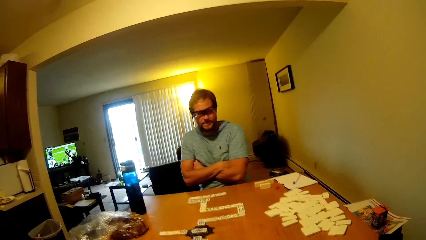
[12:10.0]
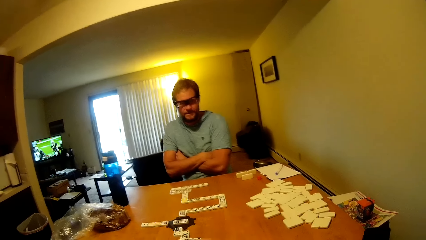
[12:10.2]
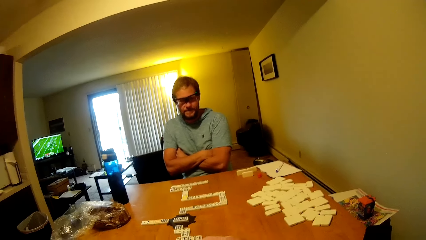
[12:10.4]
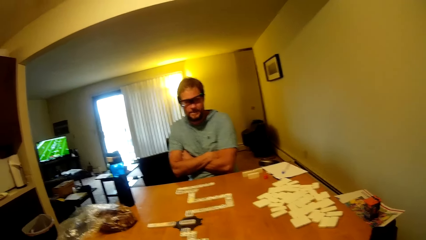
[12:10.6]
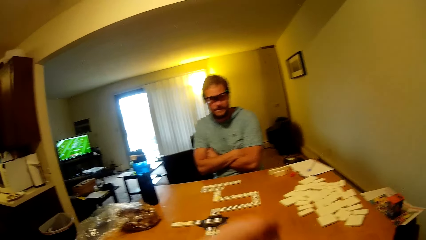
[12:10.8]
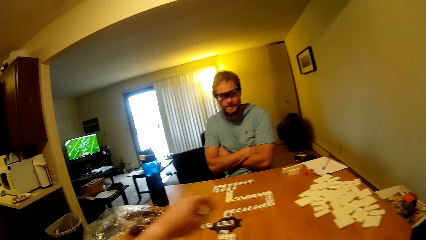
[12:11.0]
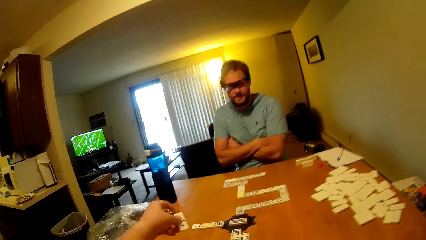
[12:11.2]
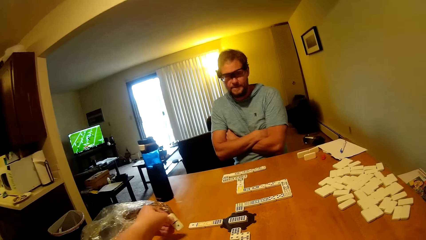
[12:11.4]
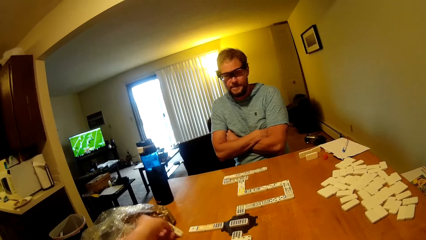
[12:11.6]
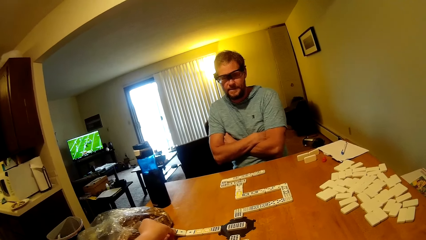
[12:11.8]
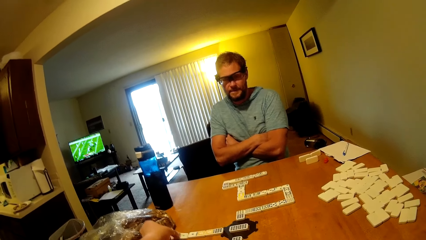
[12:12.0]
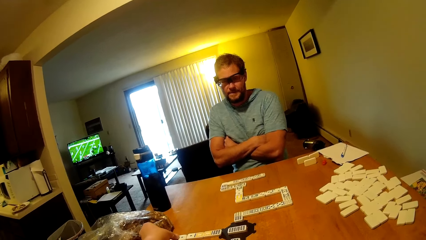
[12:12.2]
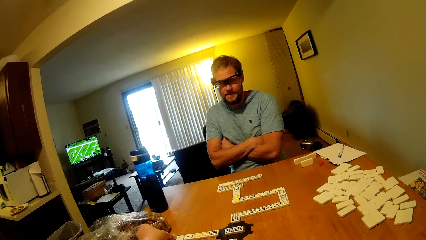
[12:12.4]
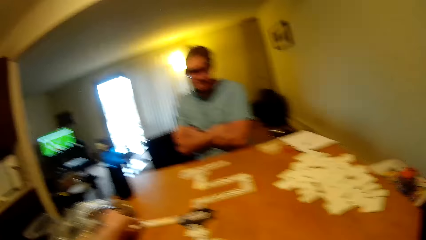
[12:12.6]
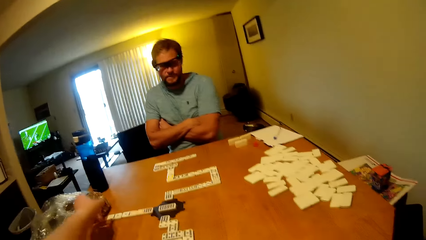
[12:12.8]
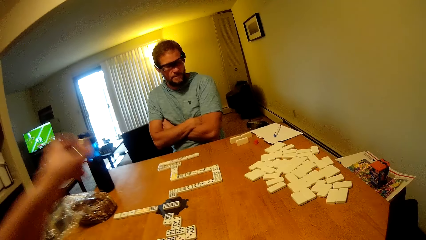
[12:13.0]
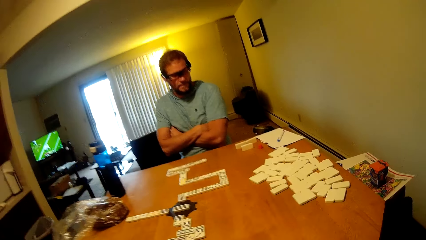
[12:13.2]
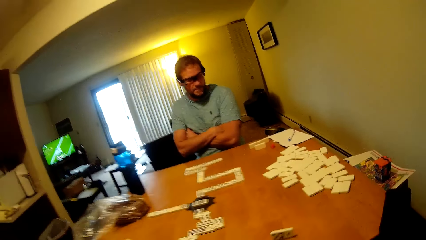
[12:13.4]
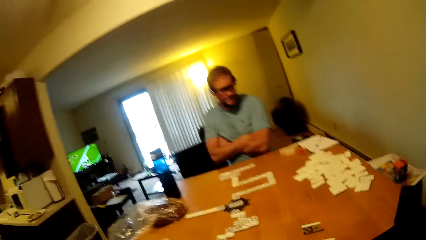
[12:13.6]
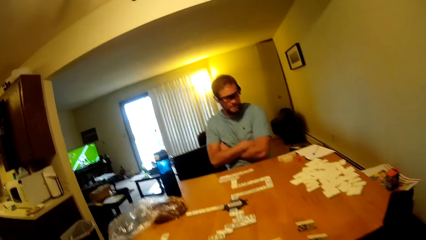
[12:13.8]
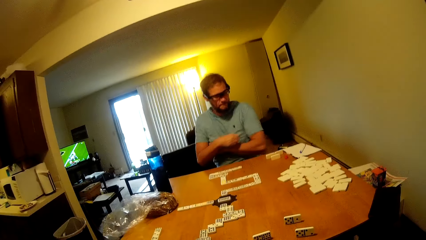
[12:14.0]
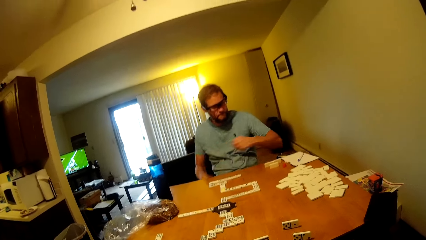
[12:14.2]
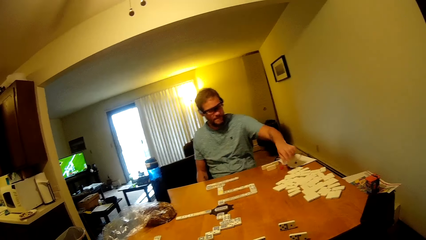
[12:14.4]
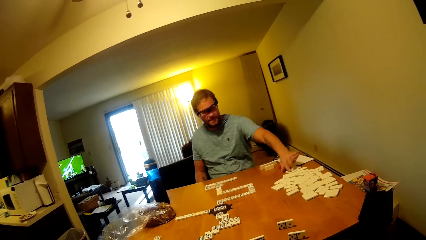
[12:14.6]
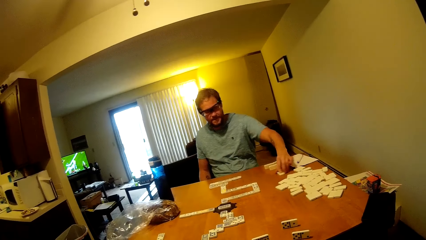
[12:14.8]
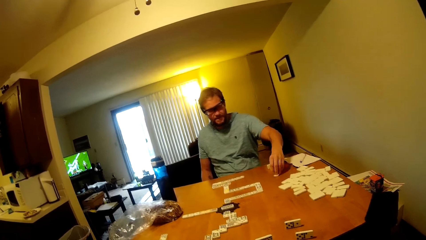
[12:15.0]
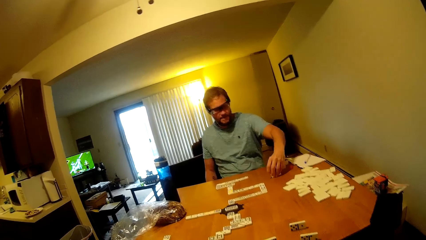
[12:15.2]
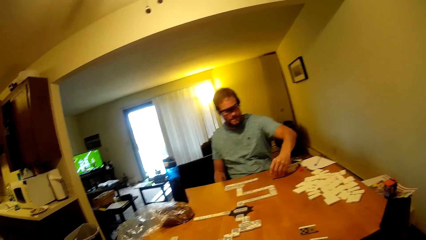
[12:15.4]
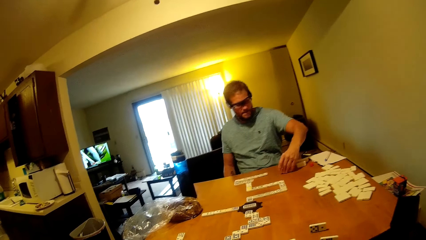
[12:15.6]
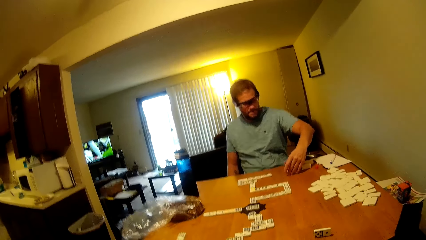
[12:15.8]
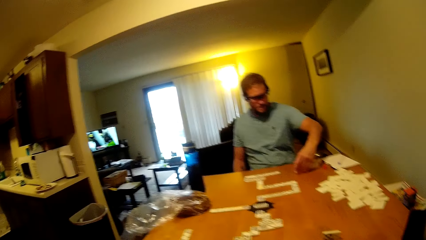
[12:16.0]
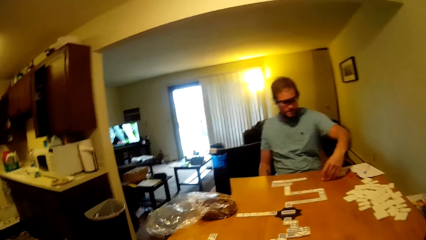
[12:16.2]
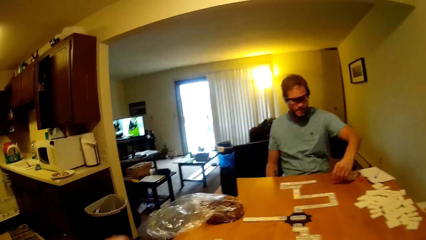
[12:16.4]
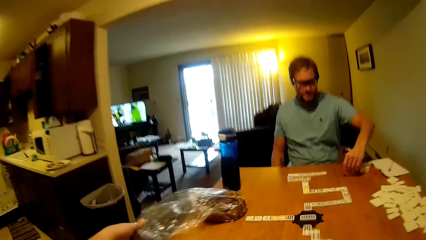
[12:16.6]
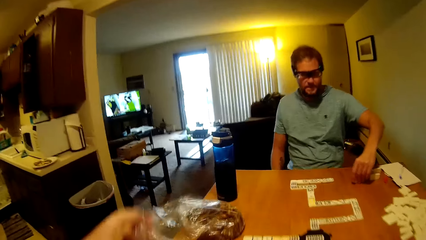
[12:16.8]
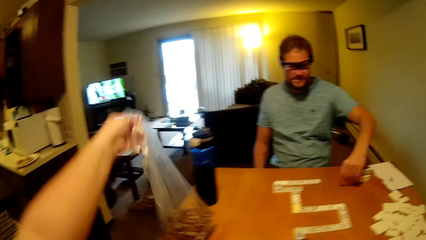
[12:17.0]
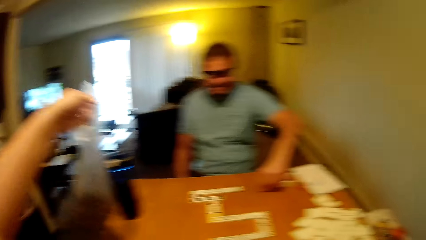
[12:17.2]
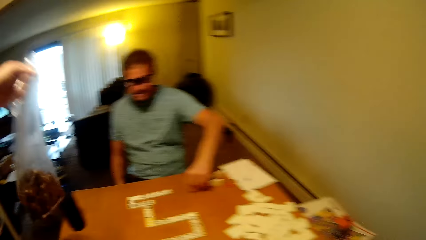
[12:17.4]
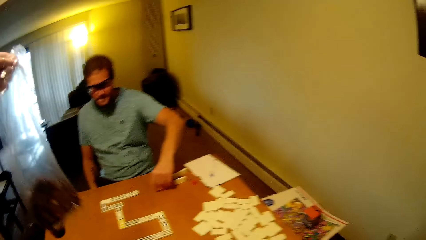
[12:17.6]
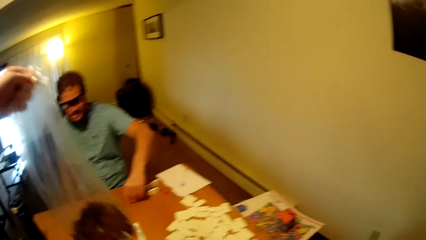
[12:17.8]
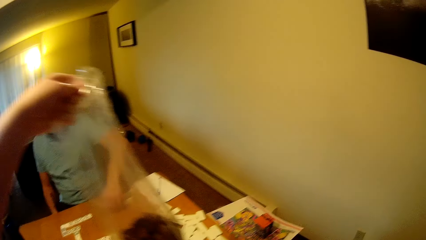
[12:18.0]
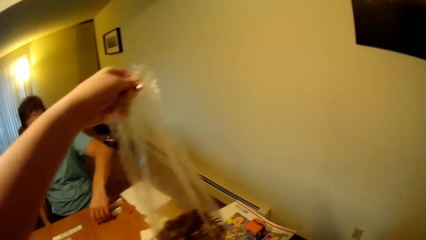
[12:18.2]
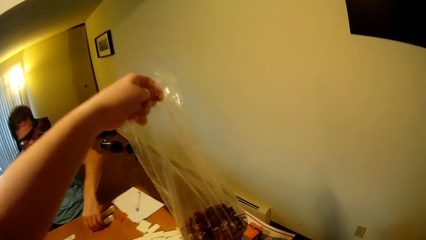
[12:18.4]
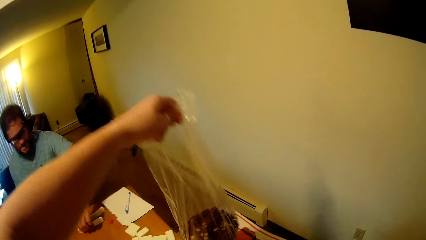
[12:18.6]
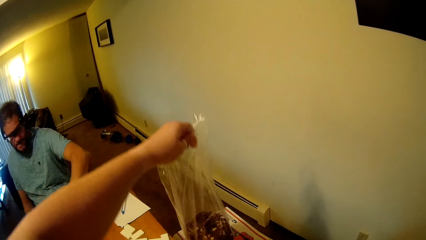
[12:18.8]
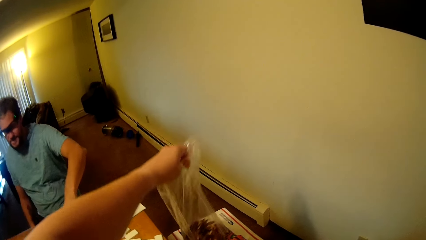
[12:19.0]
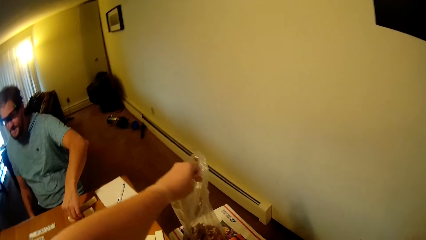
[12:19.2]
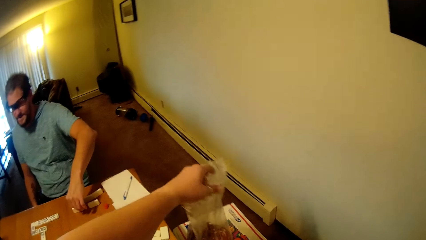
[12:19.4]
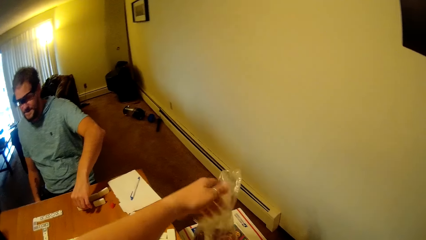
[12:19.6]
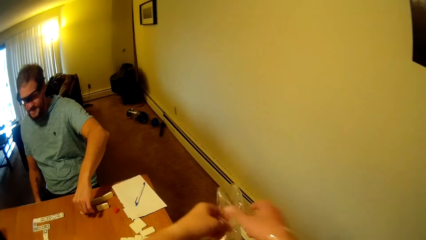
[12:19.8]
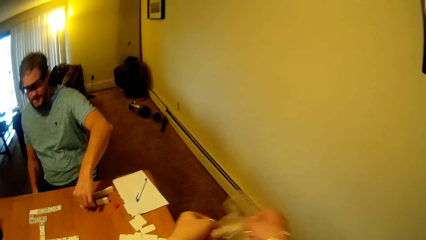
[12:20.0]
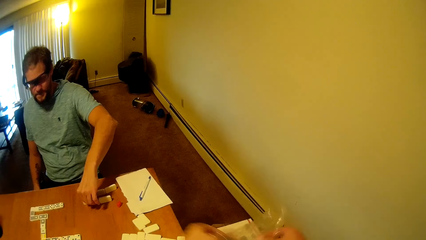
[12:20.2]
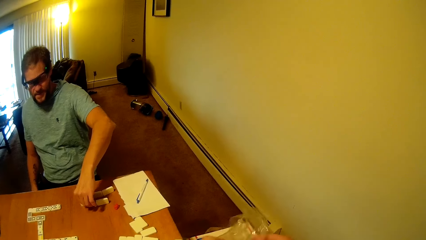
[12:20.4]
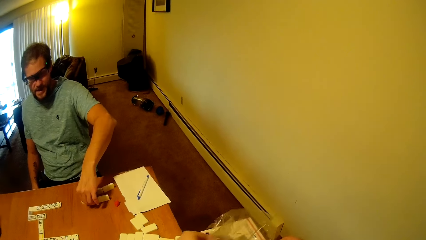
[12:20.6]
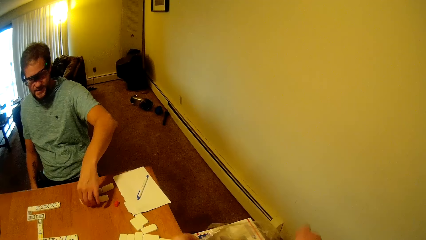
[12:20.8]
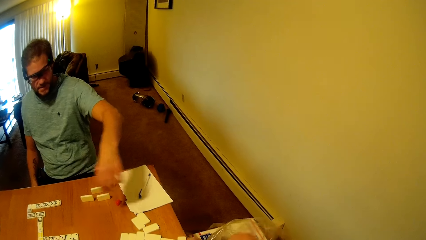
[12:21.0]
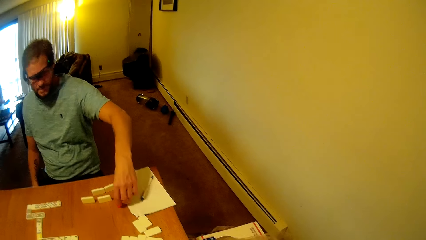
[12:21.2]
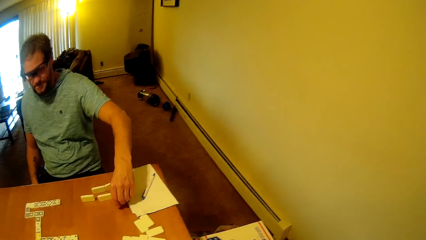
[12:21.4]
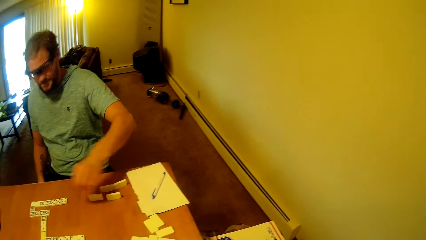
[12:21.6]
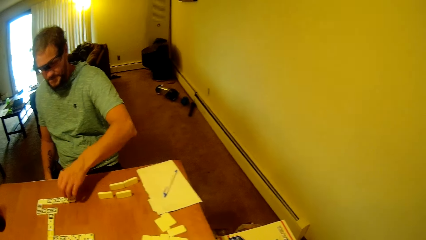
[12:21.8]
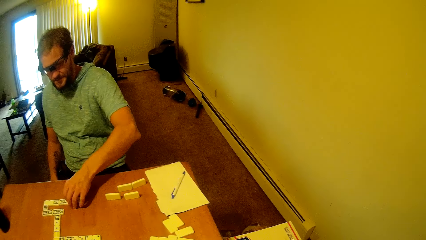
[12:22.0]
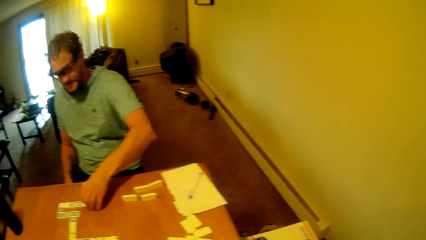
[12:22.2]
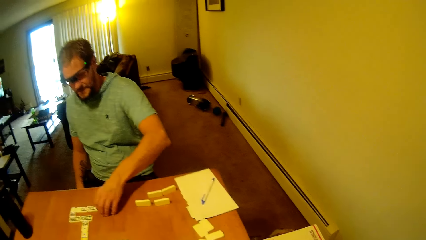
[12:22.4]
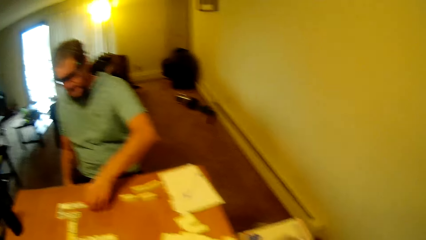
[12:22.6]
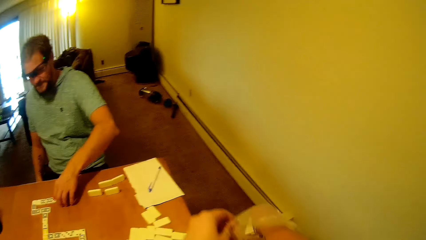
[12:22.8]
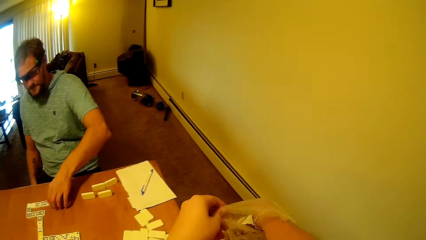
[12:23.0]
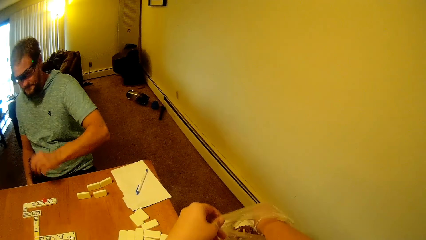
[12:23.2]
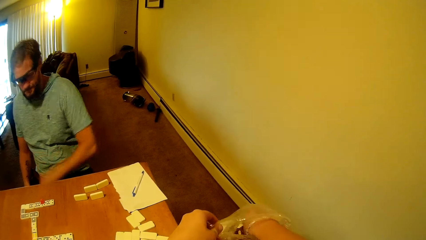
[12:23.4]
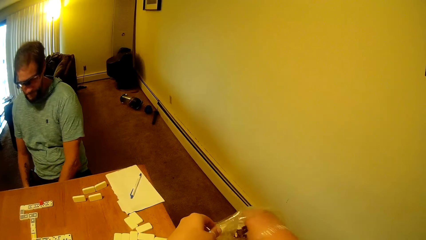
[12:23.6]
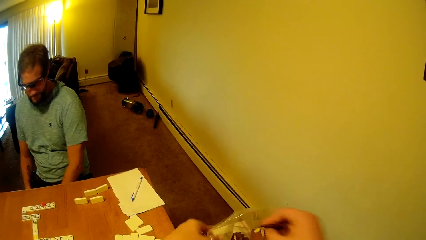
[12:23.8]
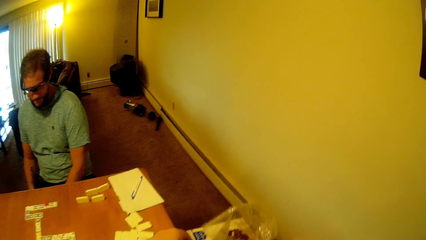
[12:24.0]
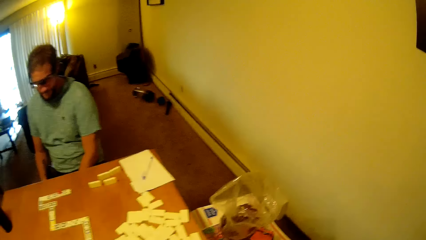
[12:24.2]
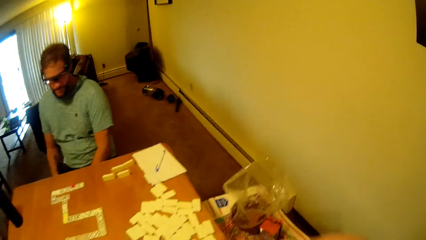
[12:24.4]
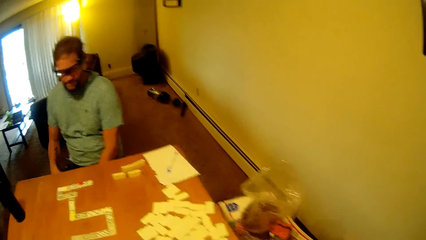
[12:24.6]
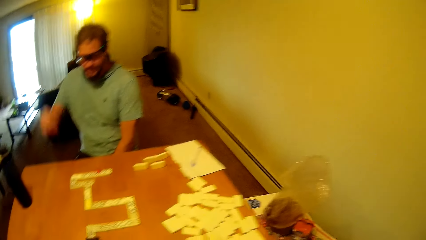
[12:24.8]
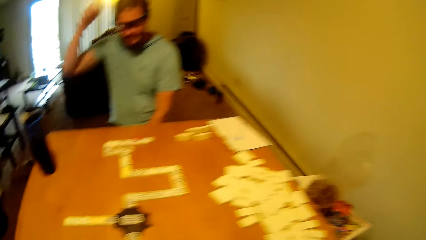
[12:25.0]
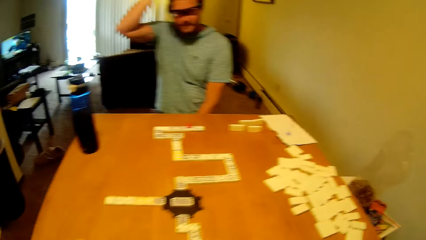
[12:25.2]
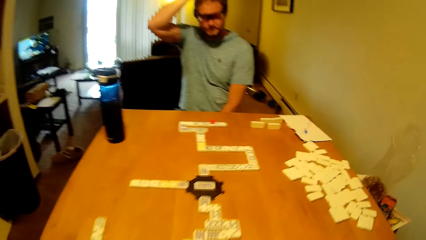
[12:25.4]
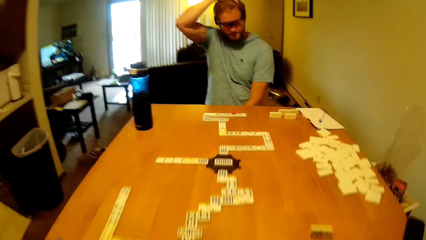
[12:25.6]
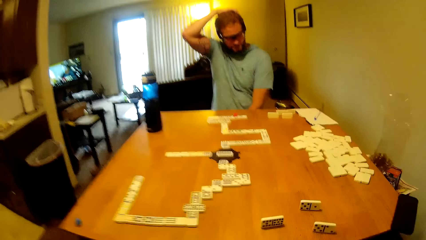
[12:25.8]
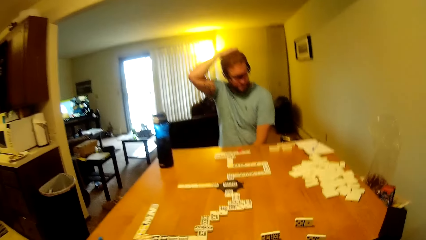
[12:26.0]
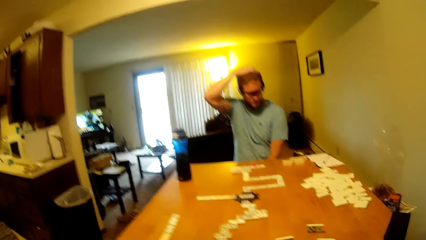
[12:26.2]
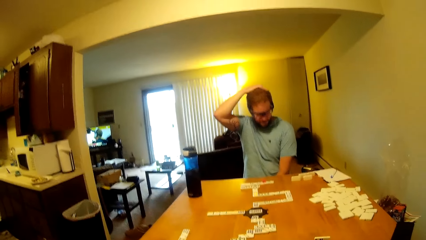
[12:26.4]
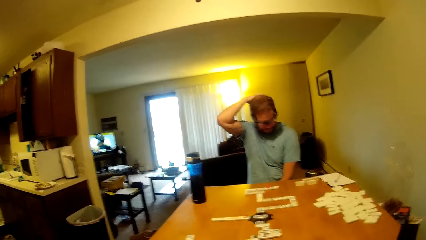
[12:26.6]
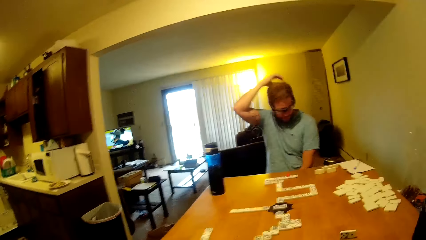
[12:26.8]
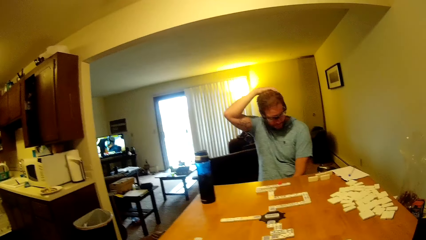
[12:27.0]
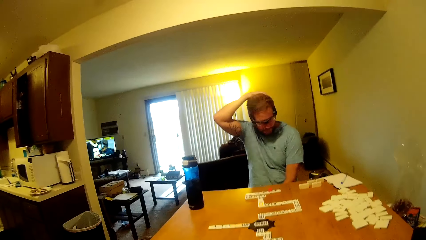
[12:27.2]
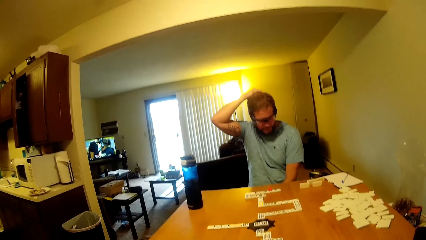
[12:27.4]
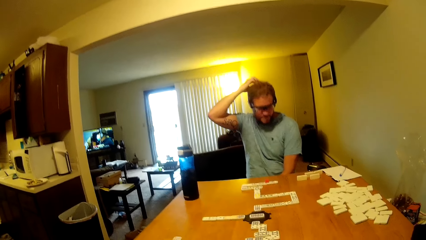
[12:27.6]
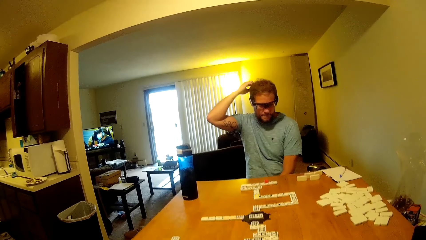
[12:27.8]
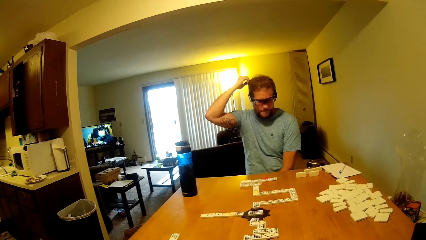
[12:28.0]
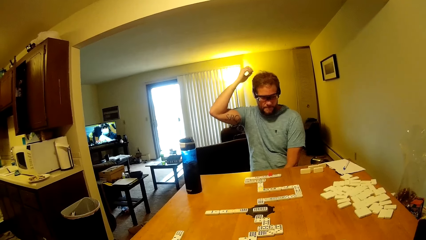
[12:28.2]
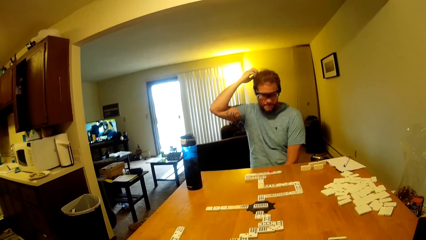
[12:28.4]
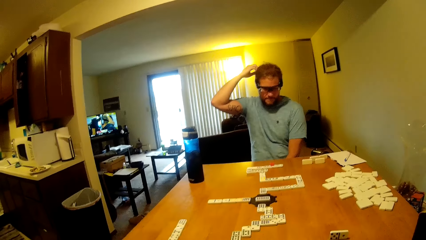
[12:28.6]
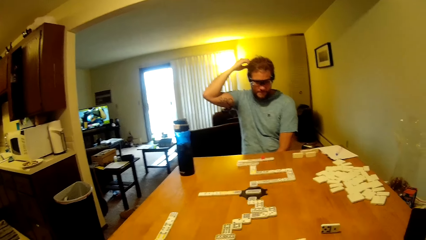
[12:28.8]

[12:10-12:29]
The man crosses his hands. The camera wearer places the word board on the table and plays a dominoes piece. The man picks a word board from the table. The camera wearer moves aside the packet of something. The man moves a dominoes piece, picks a word board from the table and places the word board on the table. The camera wearer takes something from the packet. The man plays a dominoes piece and scratches the head.
